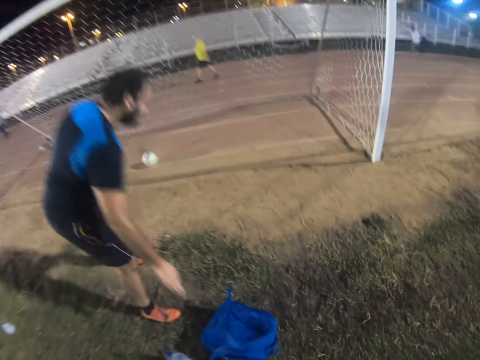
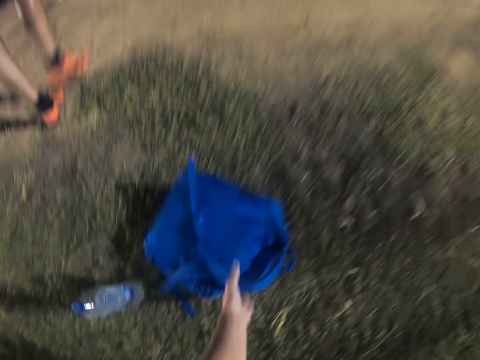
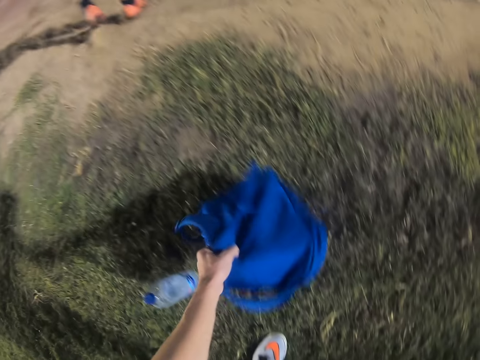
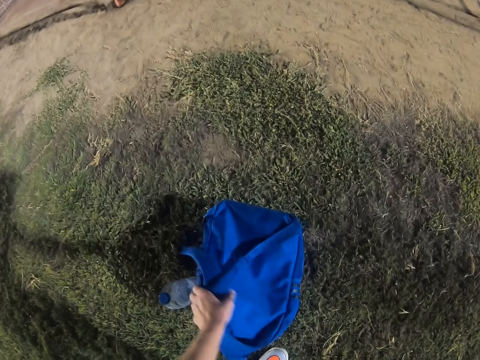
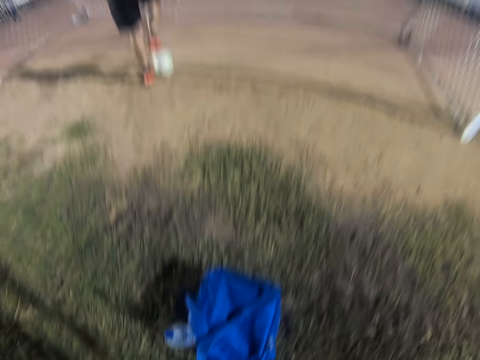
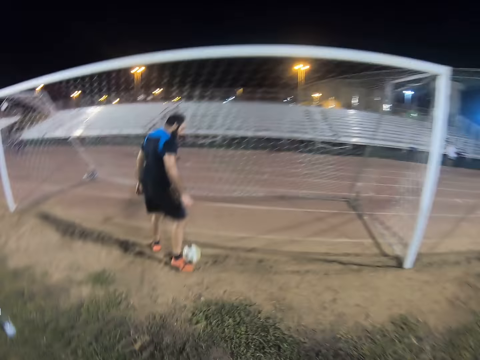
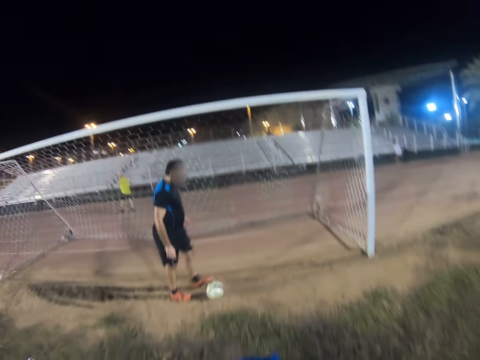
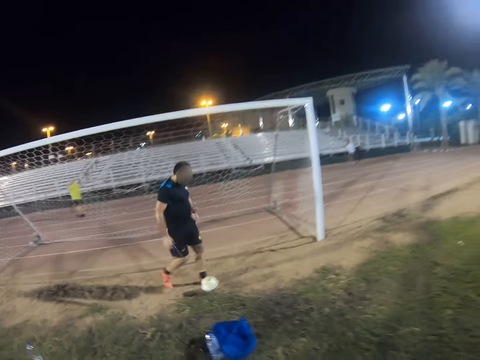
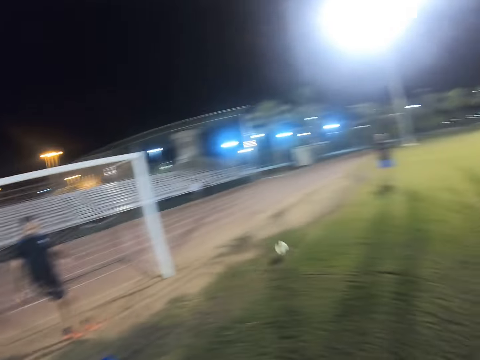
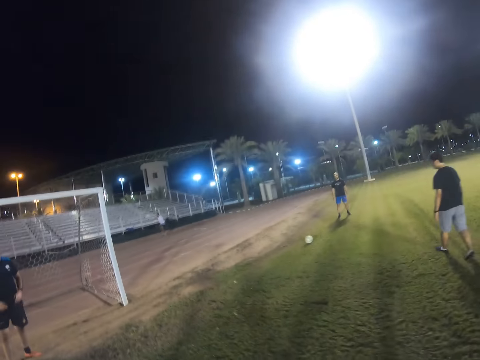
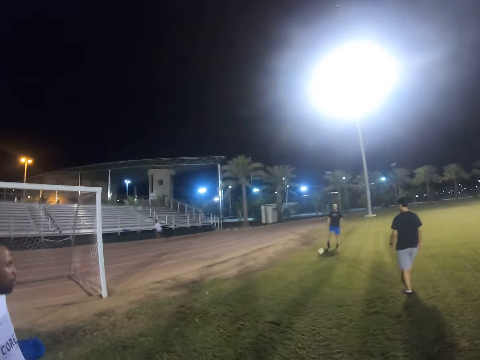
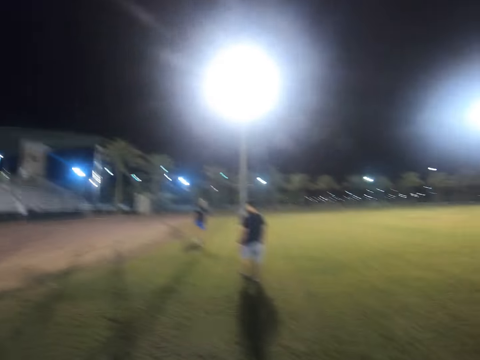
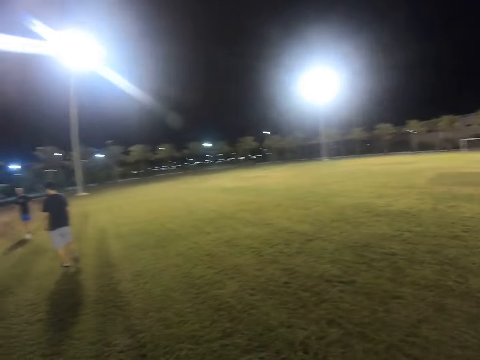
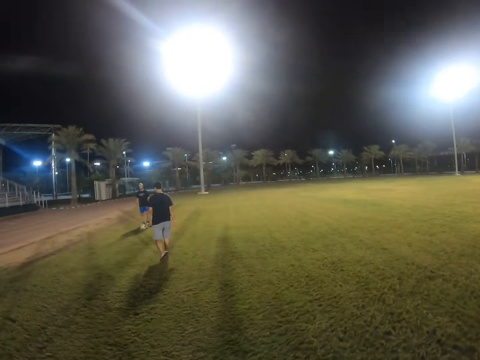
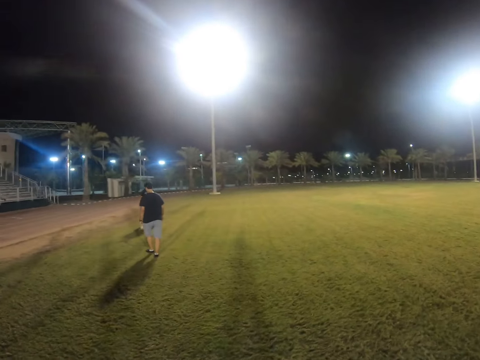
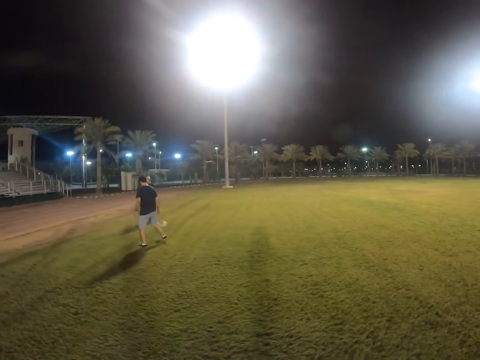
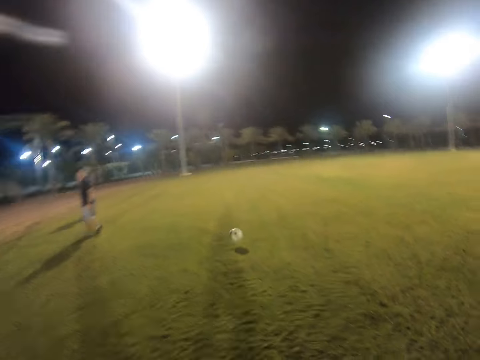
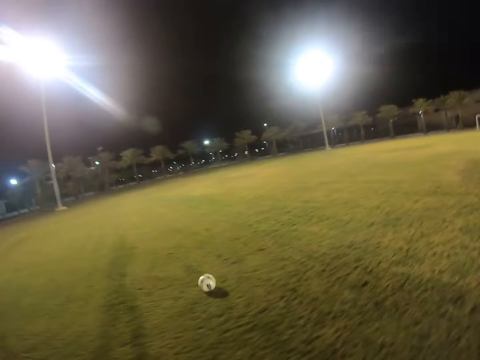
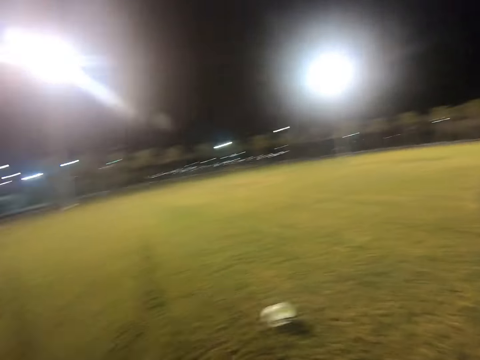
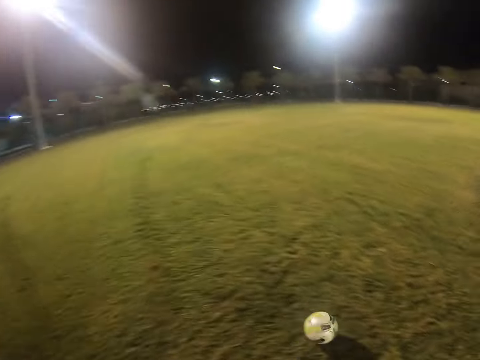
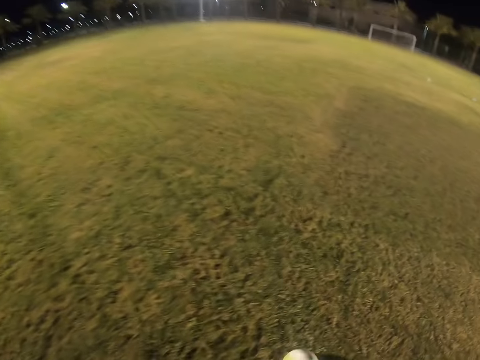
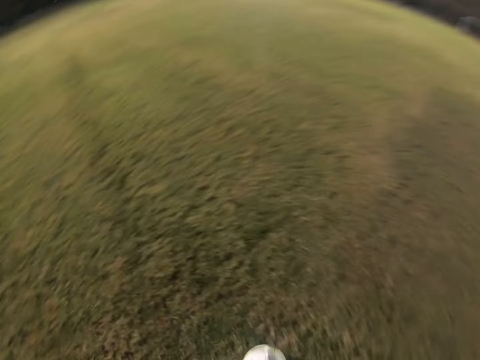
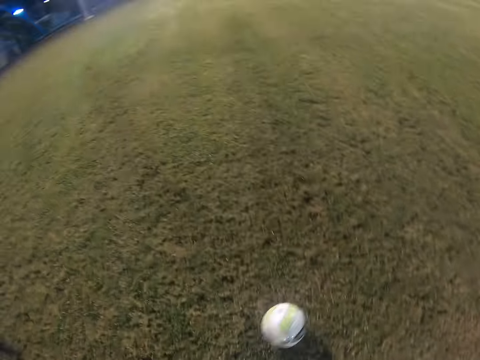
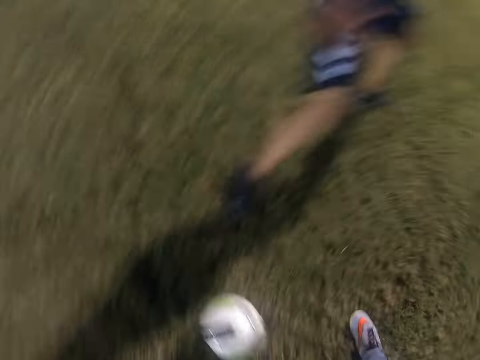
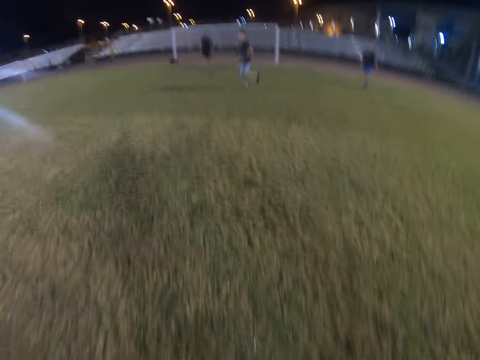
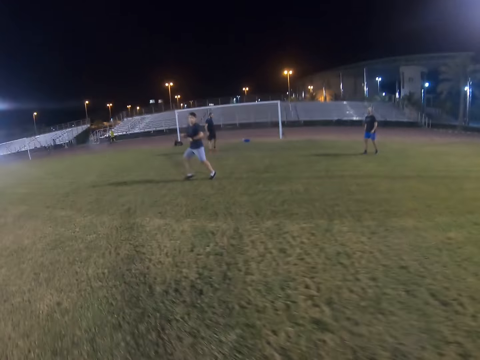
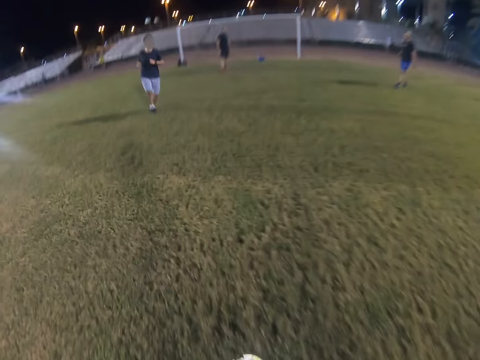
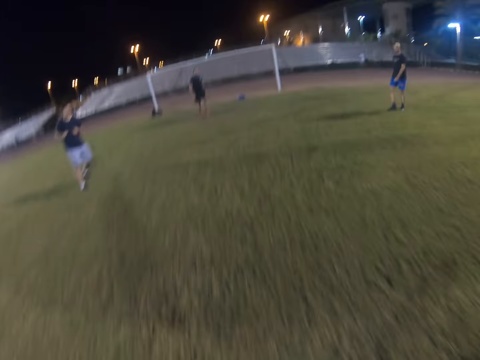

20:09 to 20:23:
The camera wearer moves the bag. A man hits the ball. Another man hits the ball. Someone kicks the ball. The camera wearer runs after the ball.

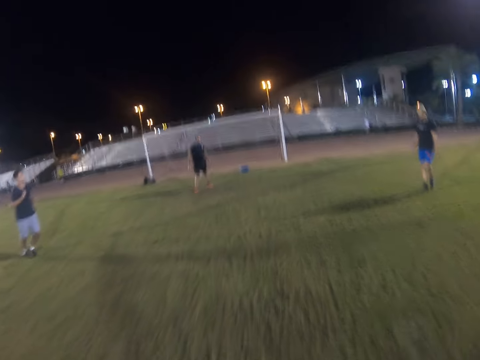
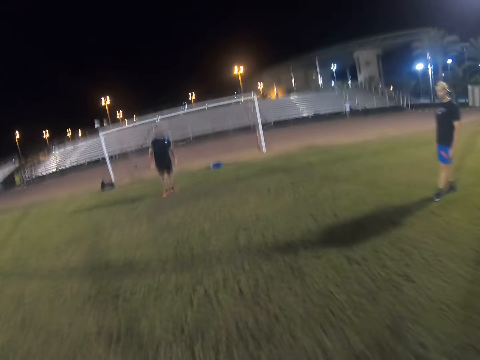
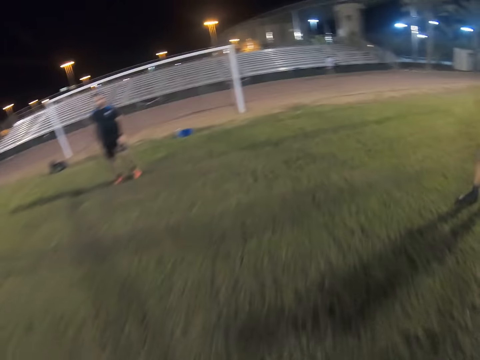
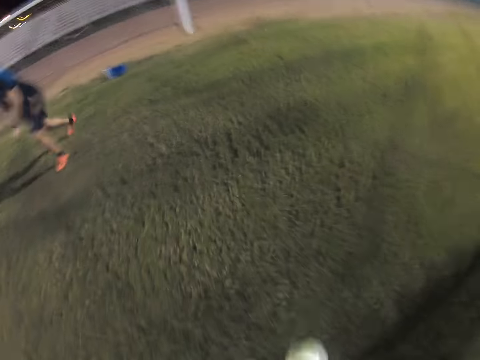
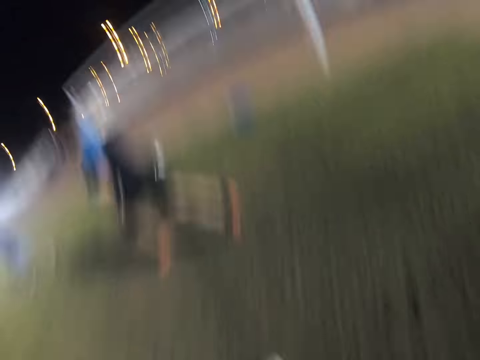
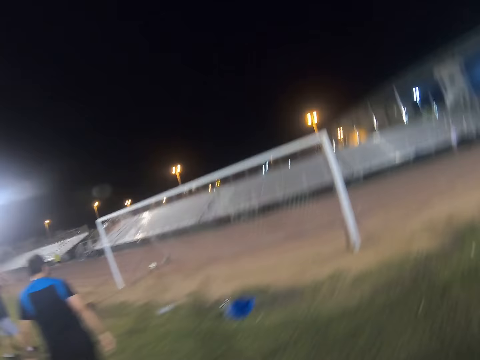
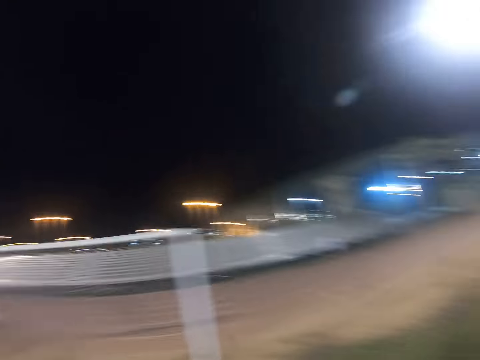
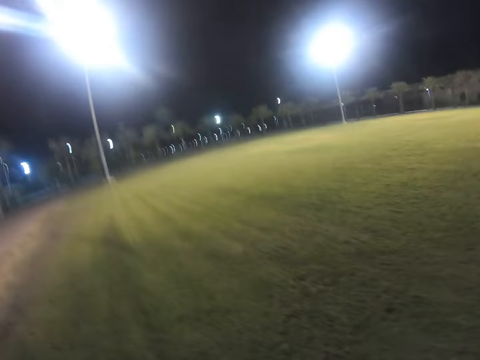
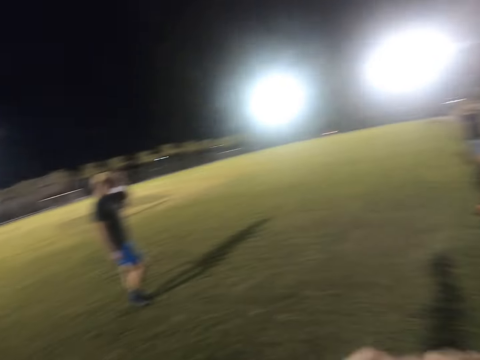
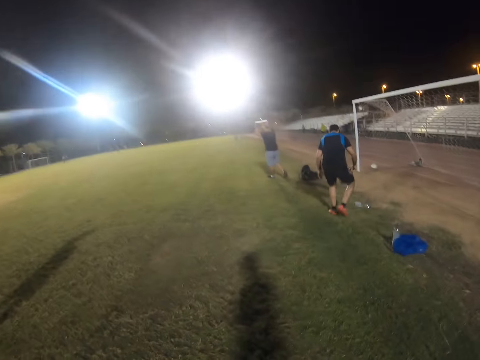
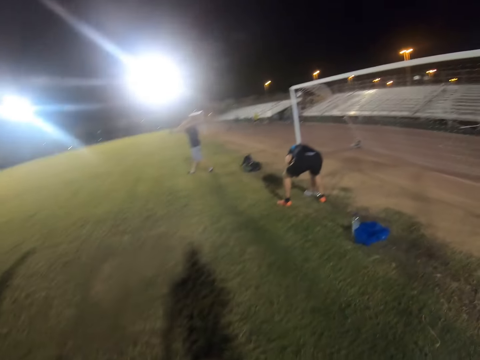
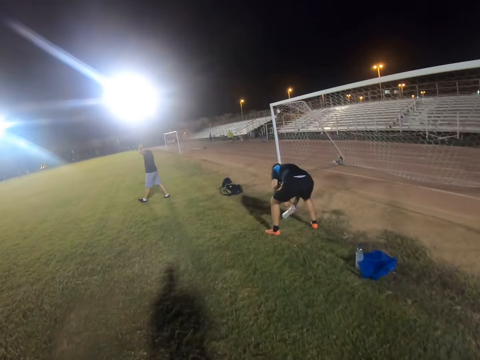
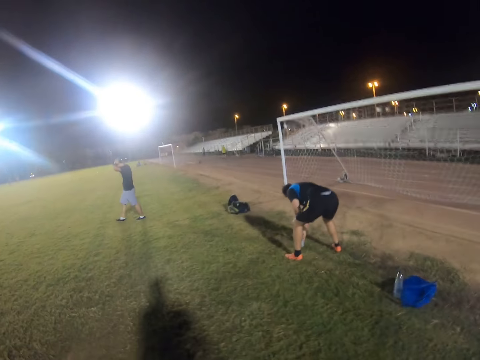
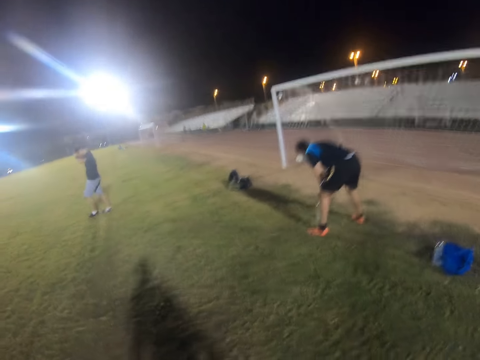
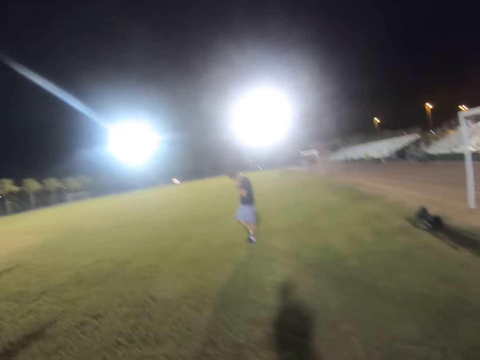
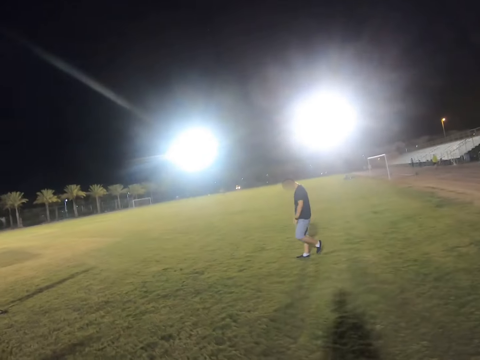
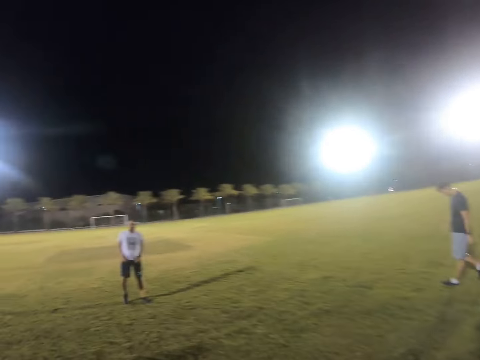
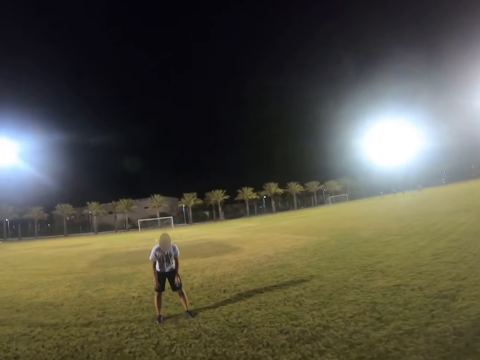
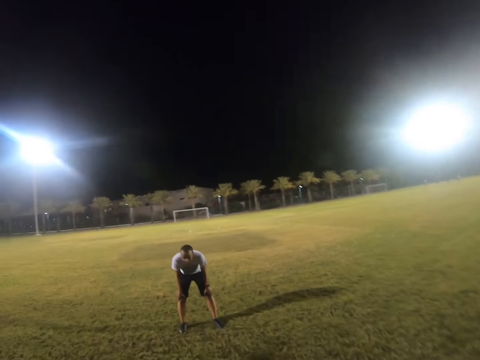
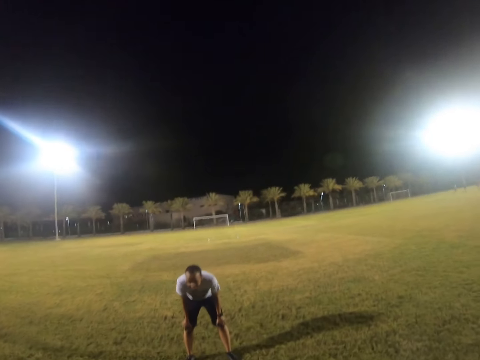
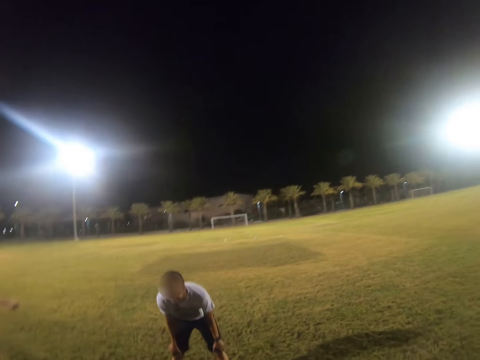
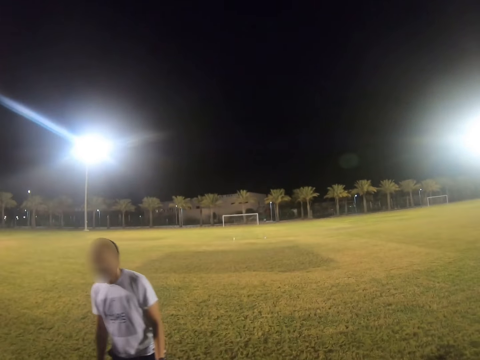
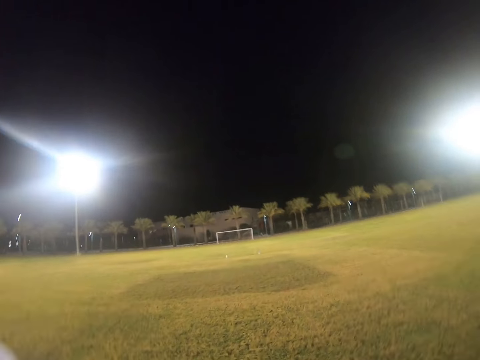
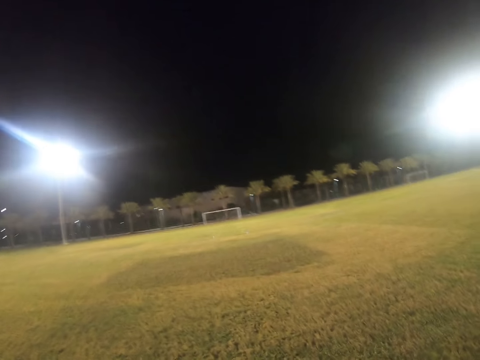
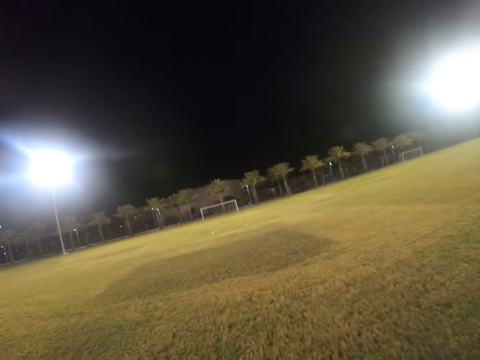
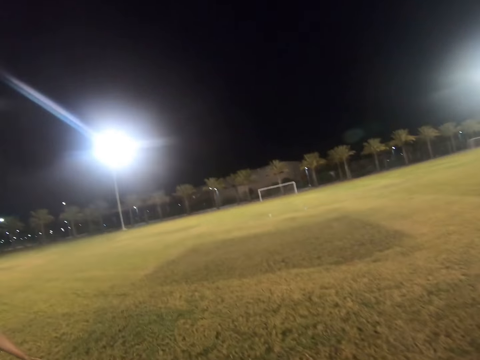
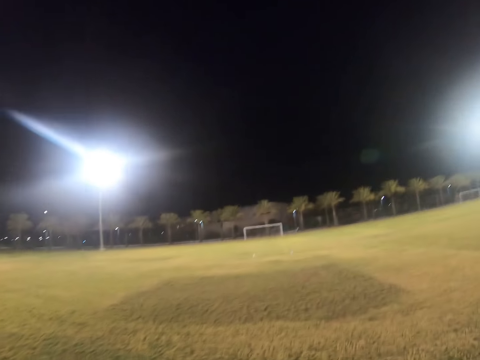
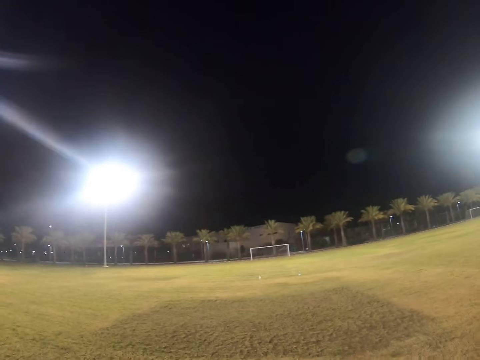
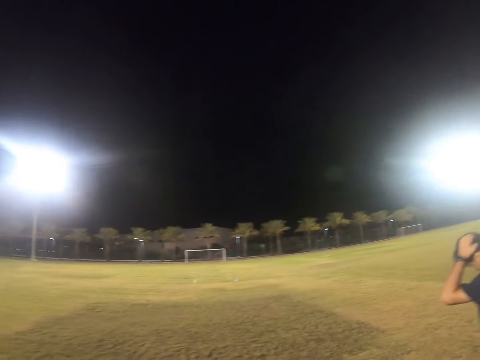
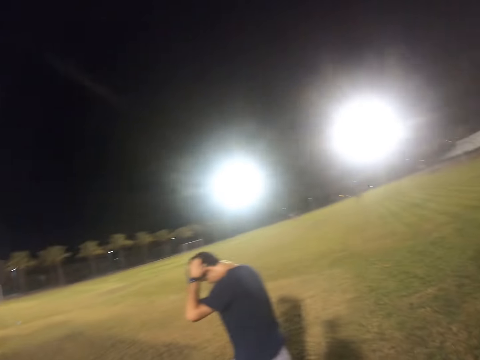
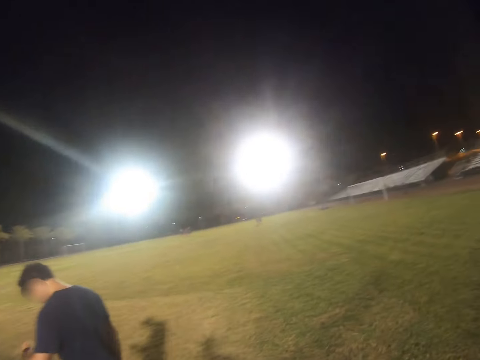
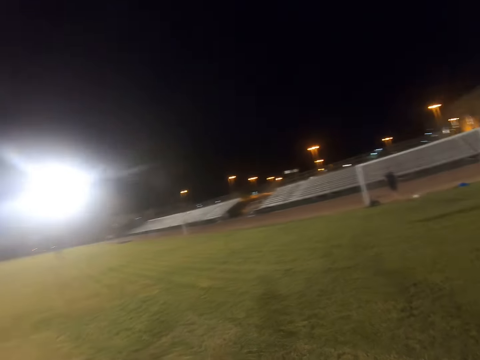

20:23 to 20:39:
Someone takes the bottle. The camera wearer scores a goal. A man moves a water bottle on the ground. Another man walks in the field. The camera wearer walks in the field.
